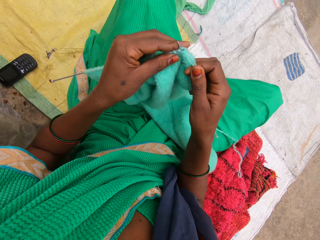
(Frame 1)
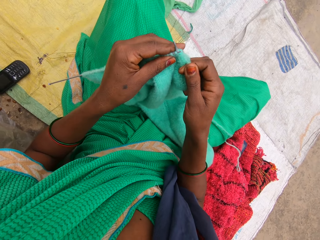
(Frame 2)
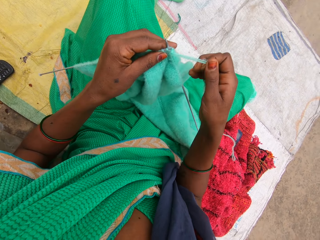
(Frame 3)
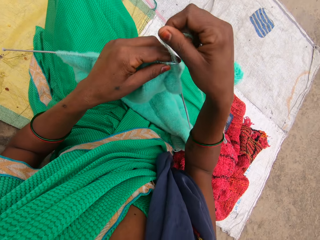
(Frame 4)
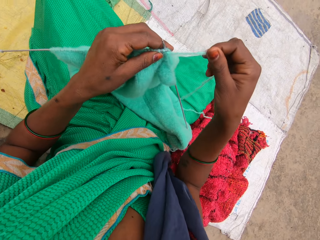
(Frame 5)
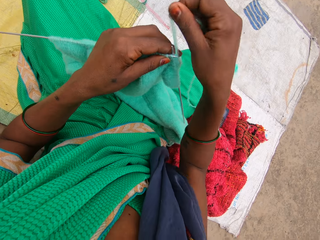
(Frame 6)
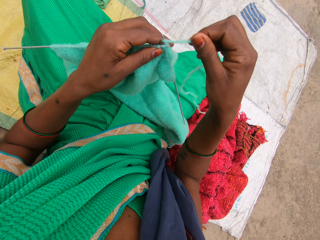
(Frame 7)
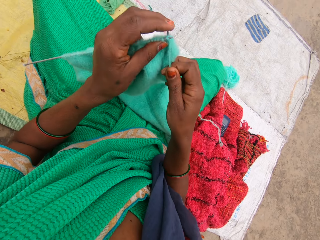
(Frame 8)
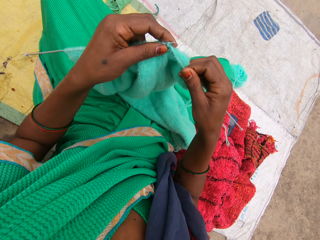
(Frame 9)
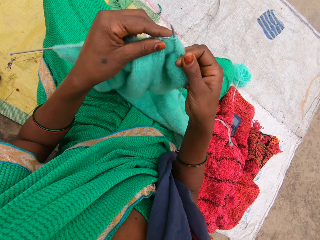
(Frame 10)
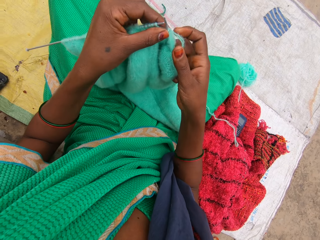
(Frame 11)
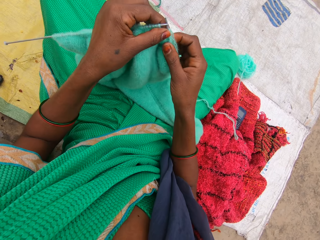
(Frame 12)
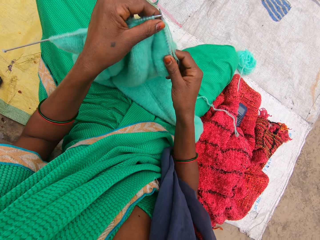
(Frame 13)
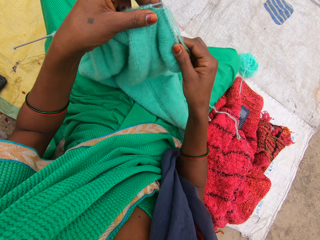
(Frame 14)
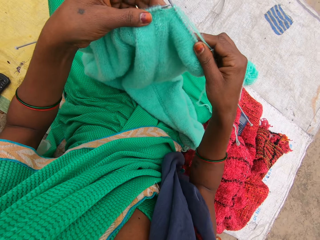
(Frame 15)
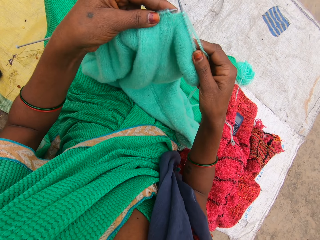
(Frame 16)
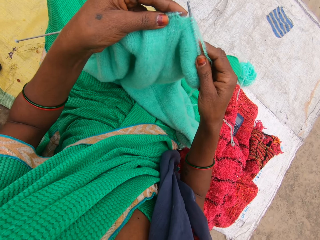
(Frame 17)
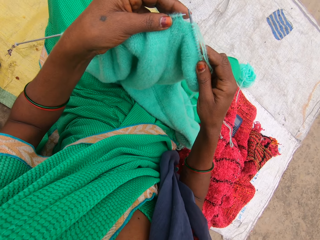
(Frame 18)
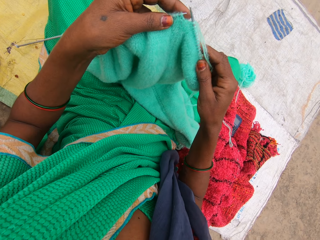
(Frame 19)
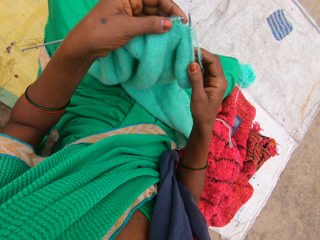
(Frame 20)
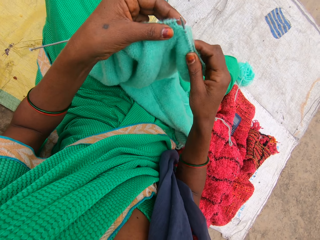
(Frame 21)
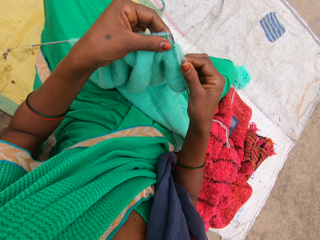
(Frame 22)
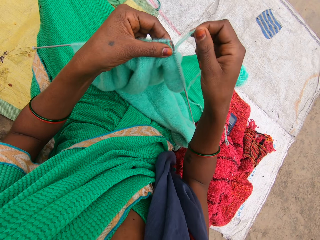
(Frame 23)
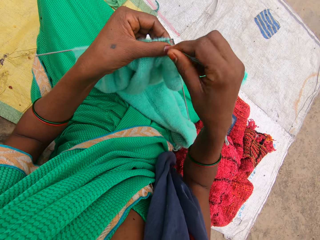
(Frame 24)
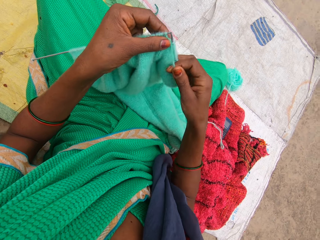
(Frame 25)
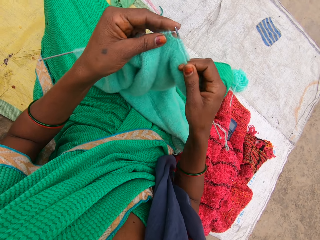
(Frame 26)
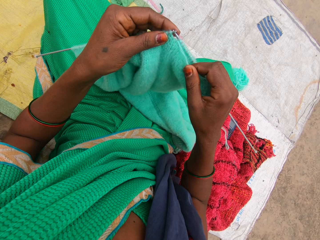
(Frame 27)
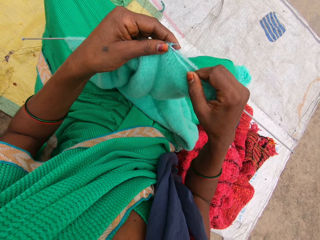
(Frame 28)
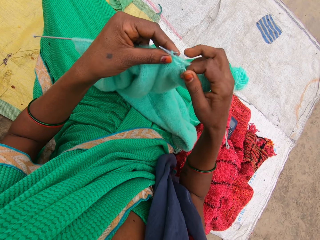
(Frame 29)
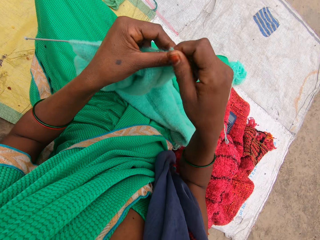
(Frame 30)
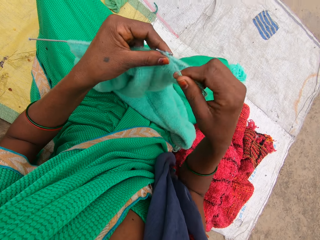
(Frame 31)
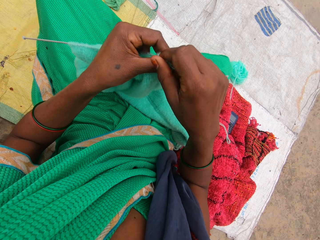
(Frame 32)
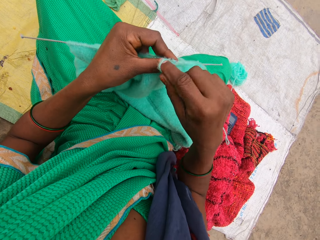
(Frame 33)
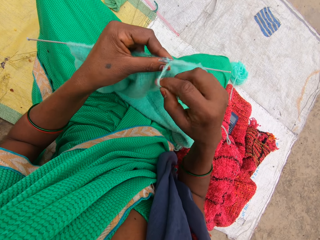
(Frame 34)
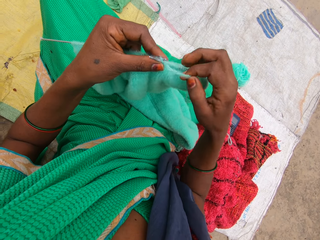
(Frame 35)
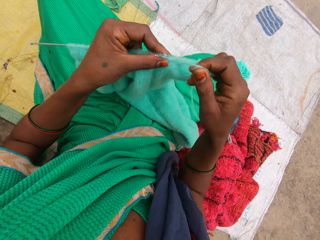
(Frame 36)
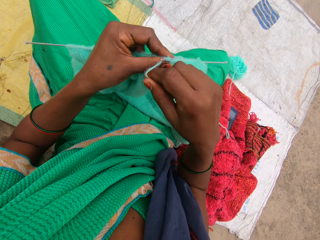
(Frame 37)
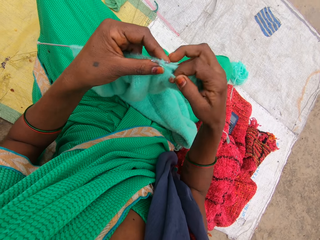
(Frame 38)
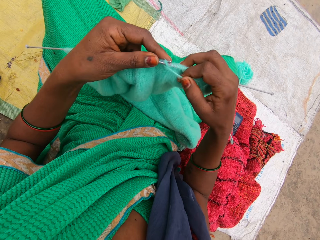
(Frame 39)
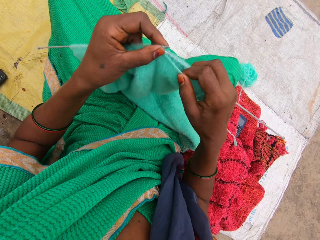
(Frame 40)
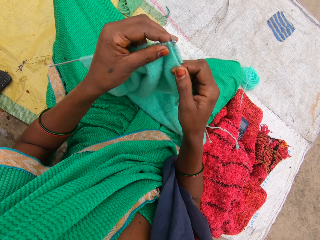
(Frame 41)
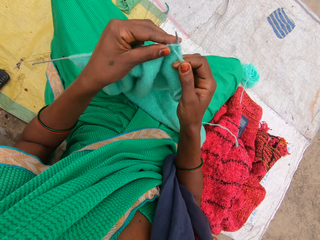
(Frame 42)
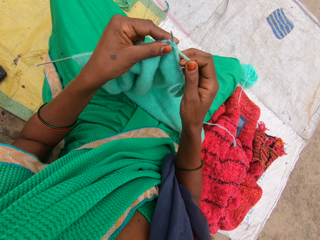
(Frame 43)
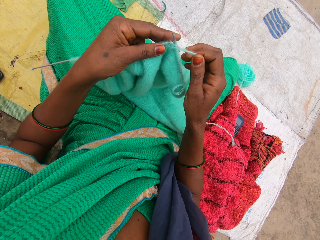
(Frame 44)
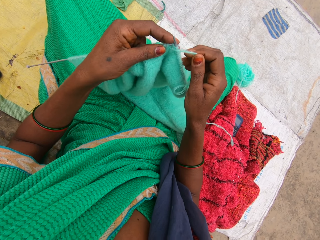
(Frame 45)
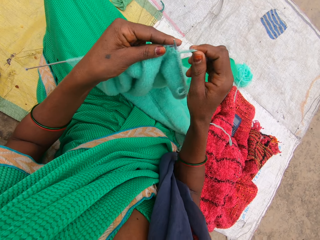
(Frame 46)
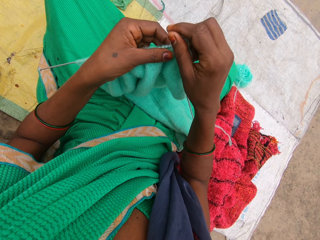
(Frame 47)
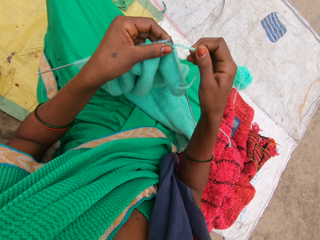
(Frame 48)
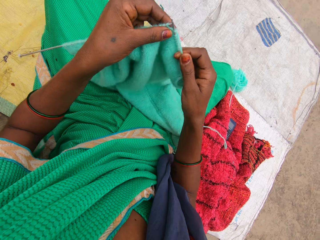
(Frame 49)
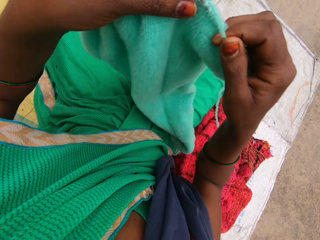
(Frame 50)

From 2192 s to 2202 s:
The camera wearer looks around the compound. They hold a cloth. They look at the piece of cloth. They knit the cloth. They sew the piece of cloth.

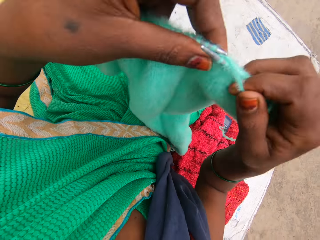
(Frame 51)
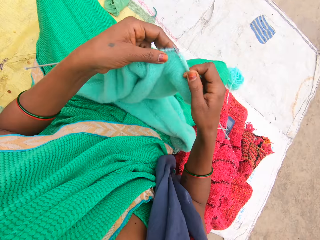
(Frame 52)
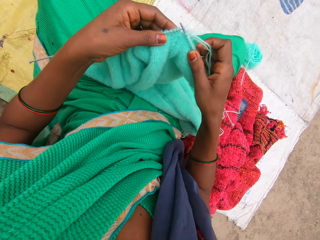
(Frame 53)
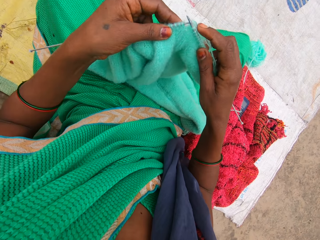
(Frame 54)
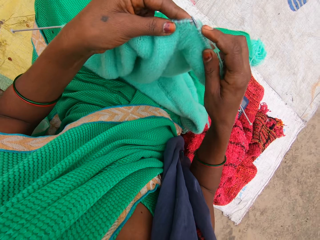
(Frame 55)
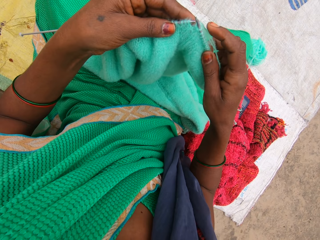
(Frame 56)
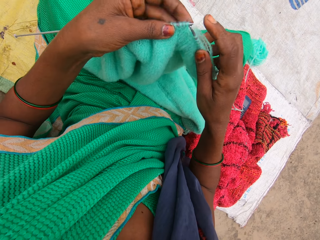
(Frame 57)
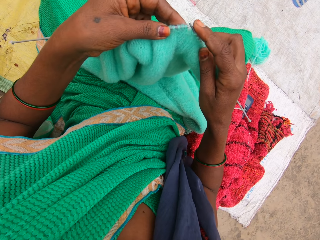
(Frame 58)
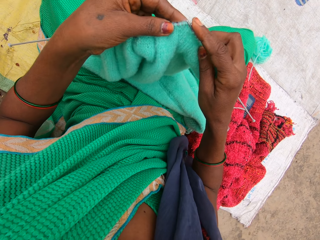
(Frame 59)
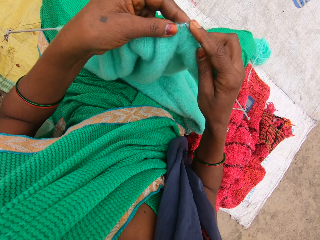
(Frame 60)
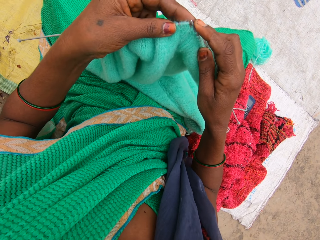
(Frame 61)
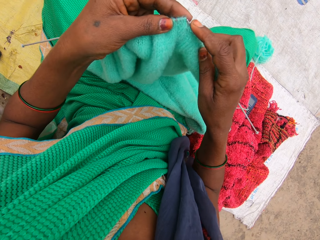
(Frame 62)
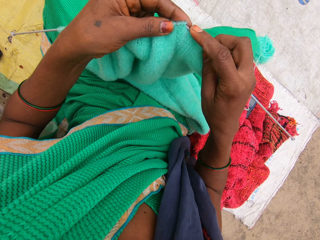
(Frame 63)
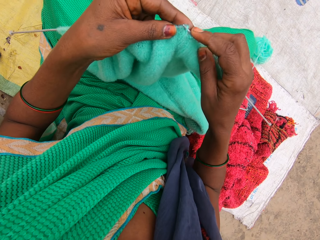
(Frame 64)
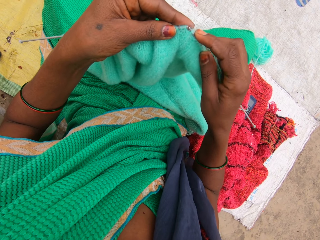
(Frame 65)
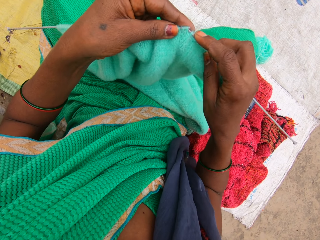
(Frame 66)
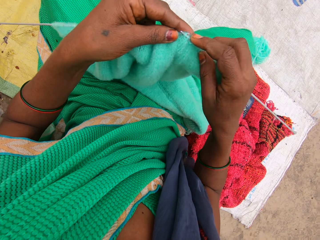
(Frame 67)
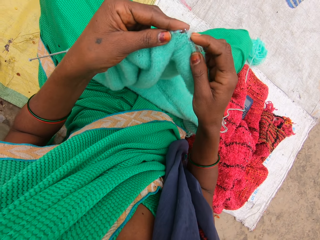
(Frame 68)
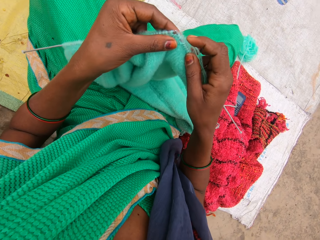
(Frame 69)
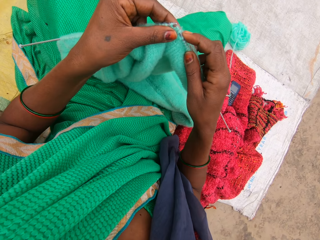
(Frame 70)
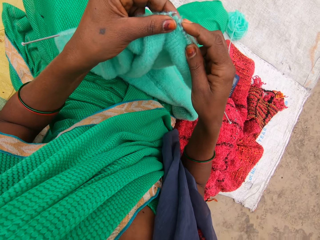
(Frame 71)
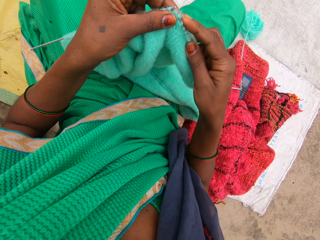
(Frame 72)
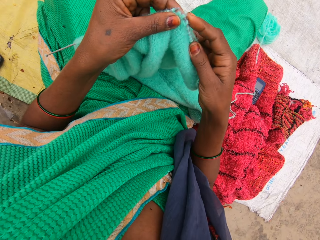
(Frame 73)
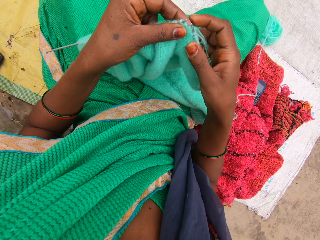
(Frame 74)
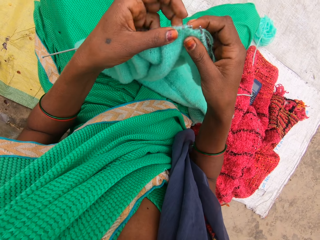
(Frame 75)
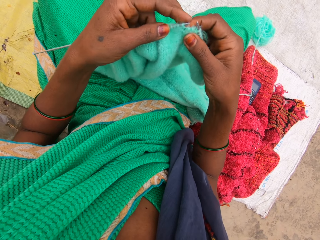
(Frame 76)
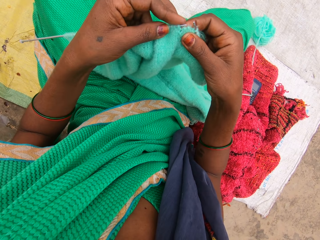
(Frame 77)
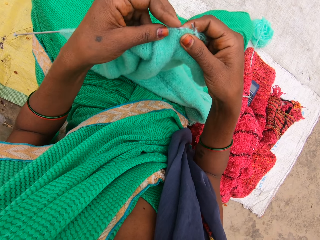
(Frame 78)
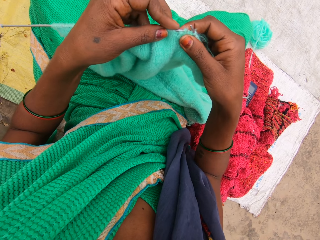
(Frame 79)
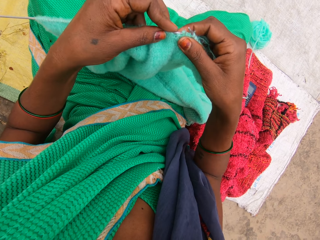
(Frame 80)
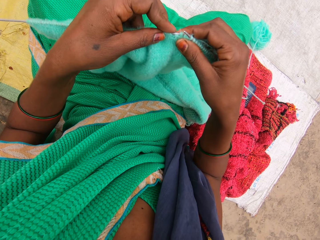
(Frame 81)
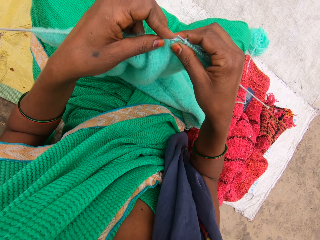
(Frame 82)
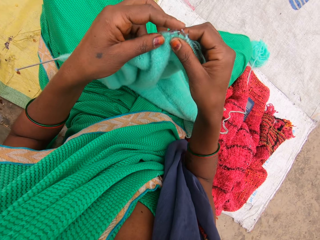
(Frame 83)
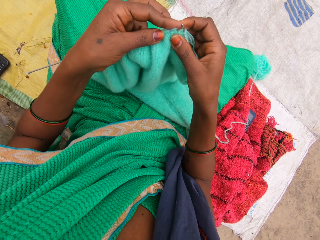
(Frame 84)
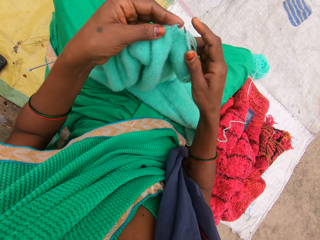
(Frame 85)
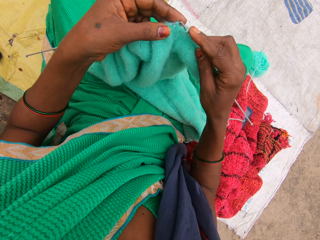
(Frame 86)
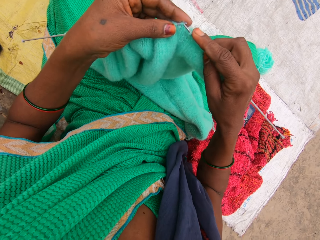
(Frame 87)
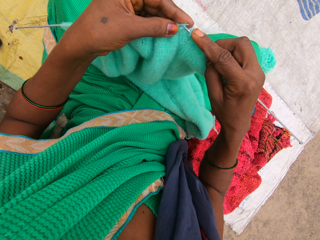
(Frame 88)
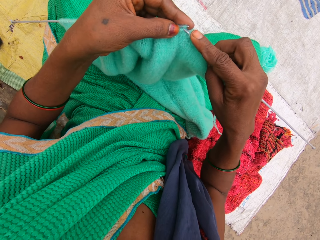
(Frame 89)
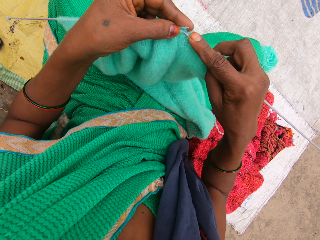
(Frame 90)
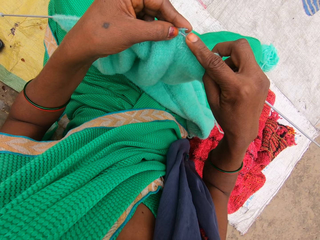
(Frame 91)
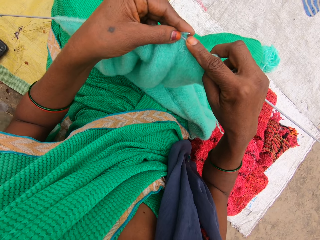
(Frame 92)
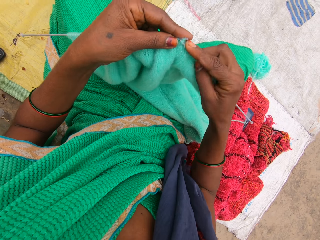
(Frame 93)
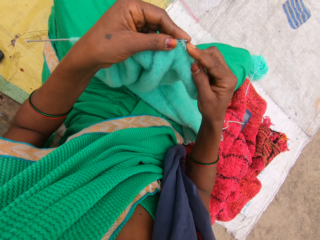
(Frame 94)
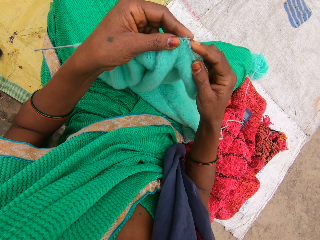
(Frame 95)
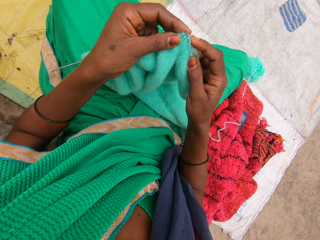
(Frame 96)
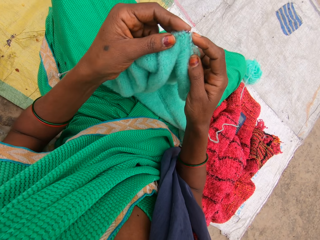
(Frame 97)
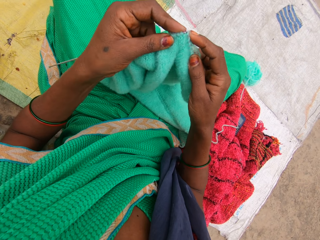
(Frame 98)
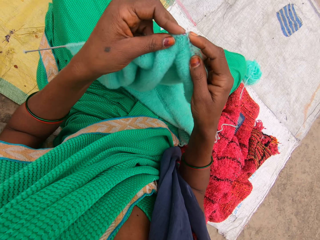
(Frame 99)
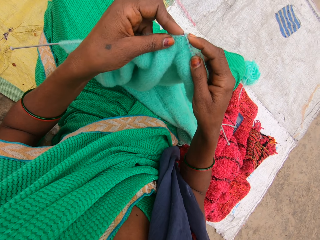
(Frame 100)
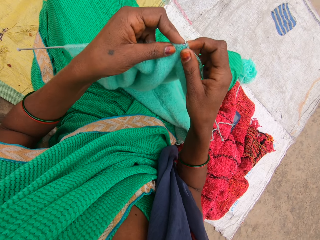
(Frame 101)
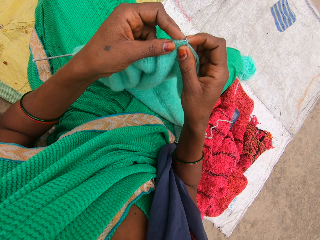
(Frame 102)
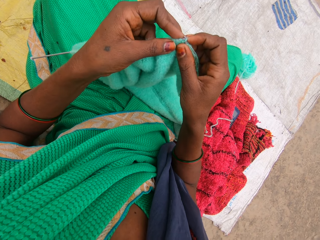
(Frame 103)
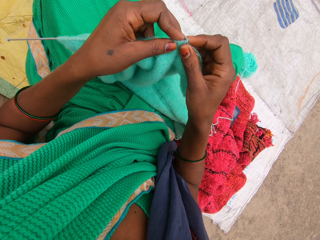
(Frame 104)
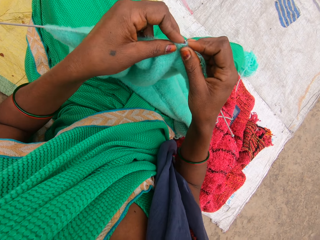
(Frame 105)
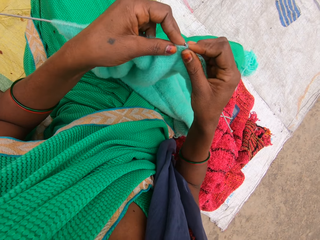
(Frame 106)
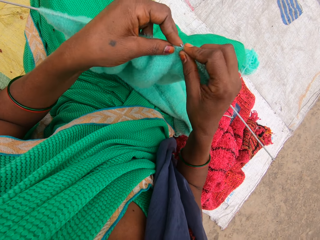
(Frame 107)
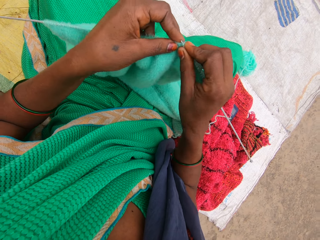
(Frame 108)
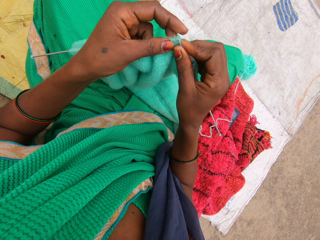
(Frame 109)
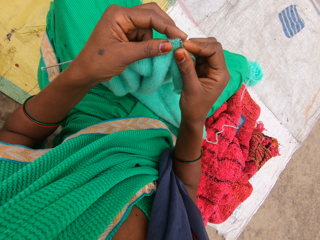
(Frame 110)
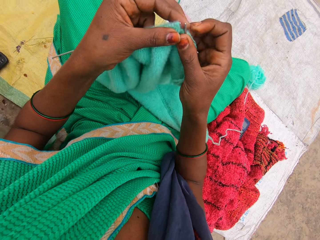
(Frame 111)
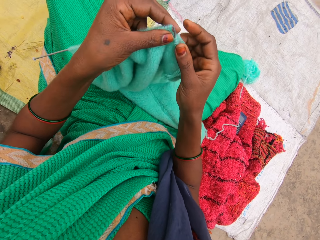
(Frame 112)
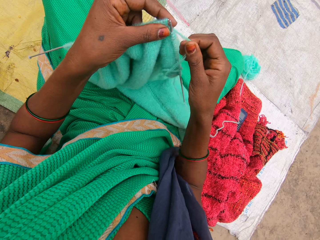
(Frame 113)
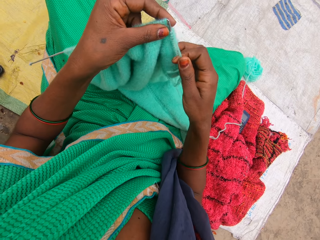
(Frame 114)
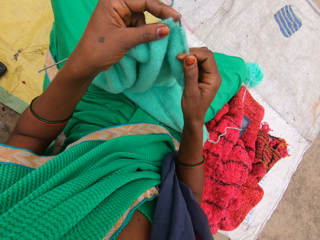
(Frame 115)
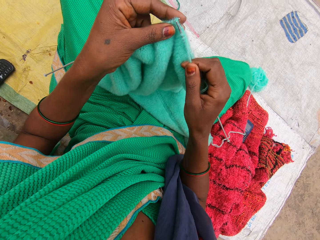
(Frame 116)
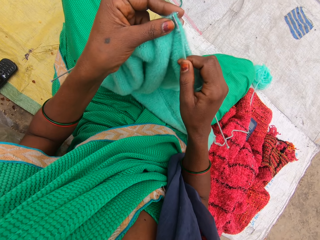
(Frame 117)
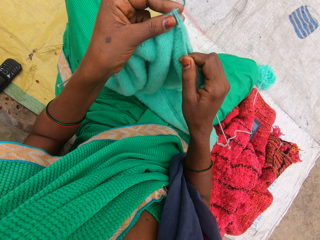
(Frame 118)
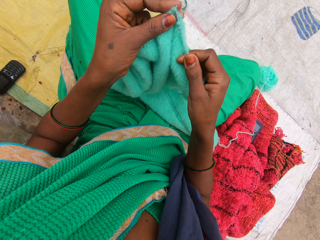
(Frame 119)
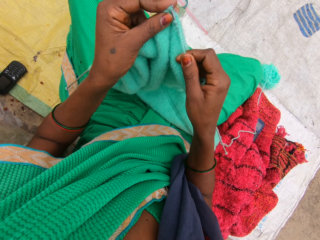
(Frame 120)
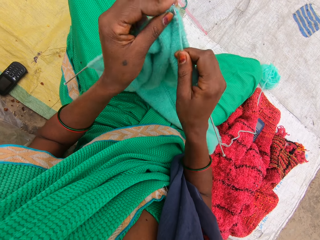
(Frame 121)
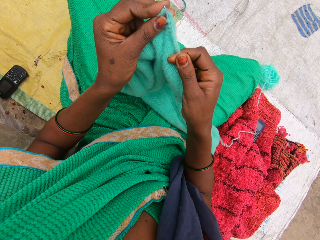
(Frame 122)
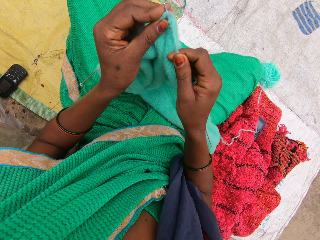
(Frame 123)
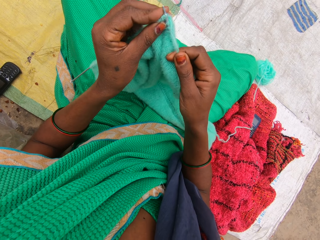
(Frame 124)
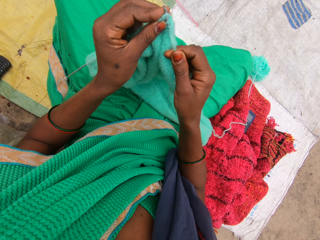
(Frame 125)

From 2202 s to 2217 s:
The camera wearer lifts a cloth. They move the piece of cloth. They lower the cloth. They knit the cloth. They sew the piece of cloth. They converse with someone. They sew the piece of cloth.
